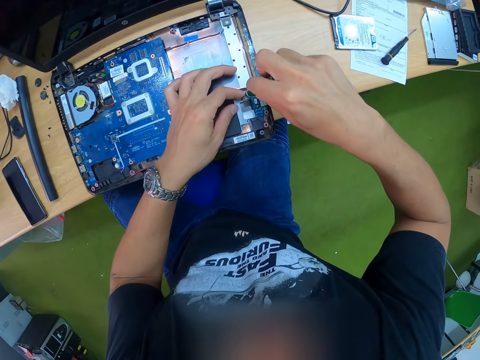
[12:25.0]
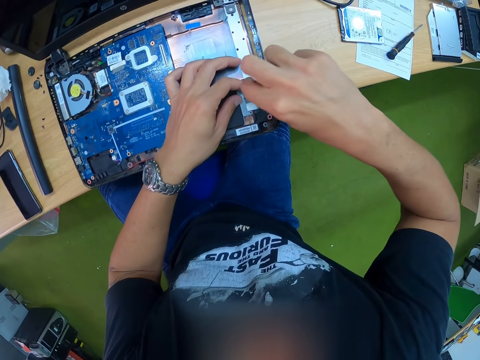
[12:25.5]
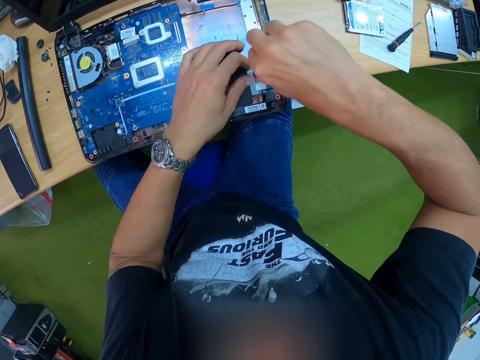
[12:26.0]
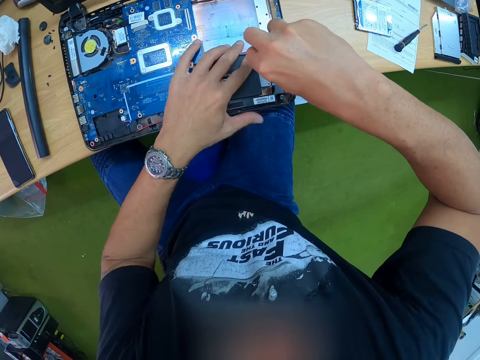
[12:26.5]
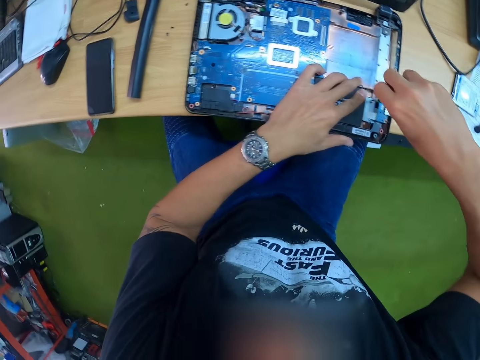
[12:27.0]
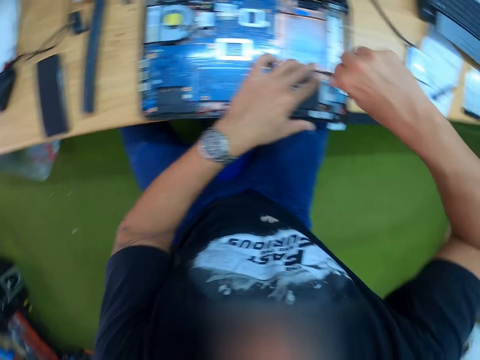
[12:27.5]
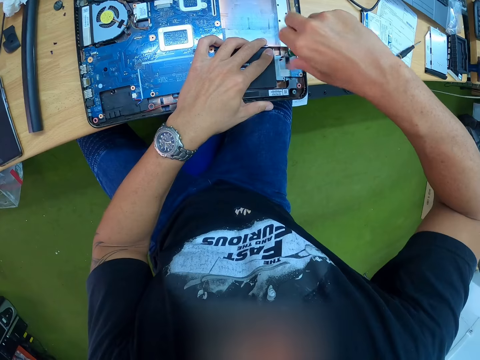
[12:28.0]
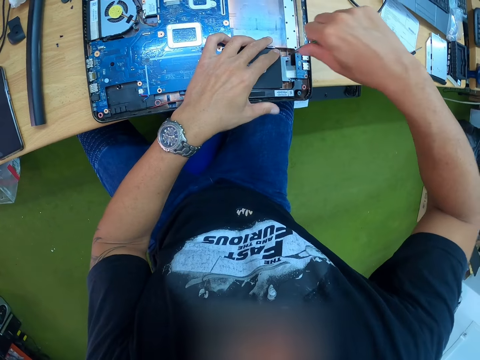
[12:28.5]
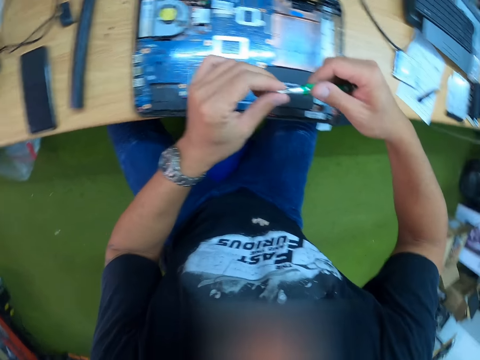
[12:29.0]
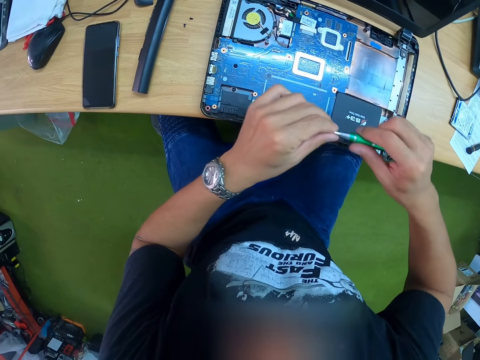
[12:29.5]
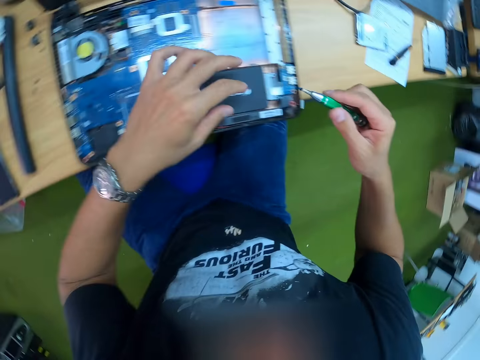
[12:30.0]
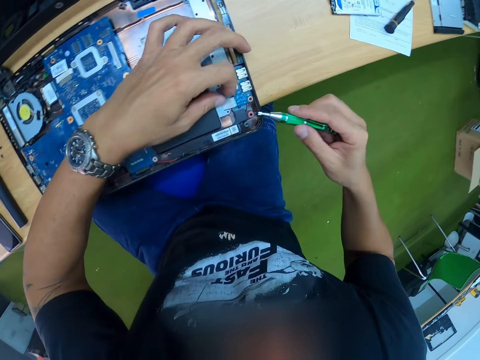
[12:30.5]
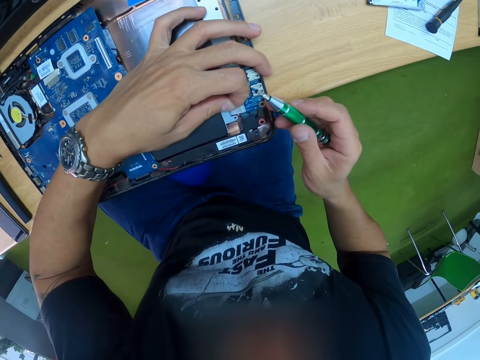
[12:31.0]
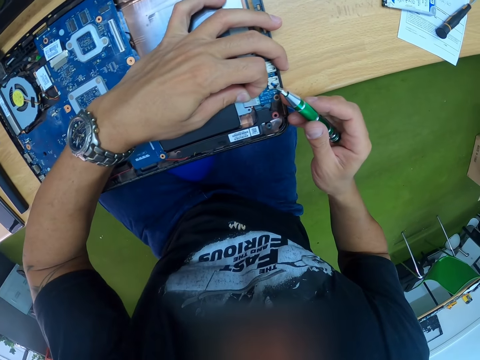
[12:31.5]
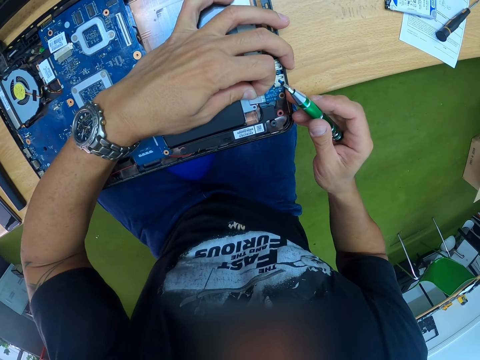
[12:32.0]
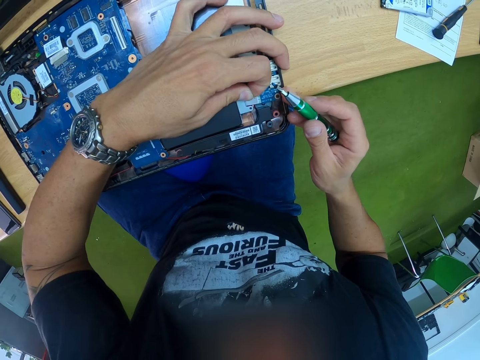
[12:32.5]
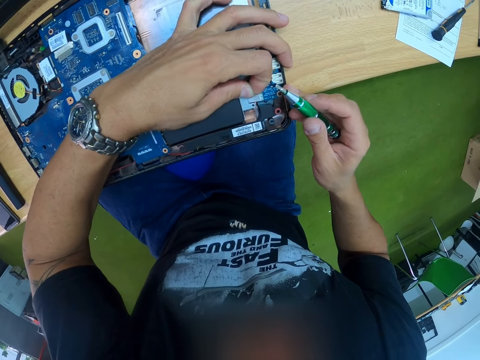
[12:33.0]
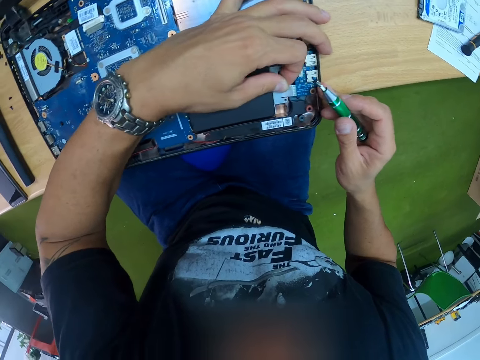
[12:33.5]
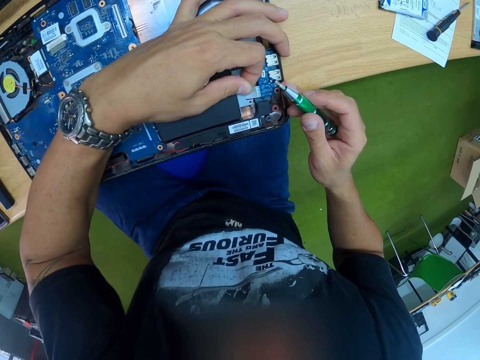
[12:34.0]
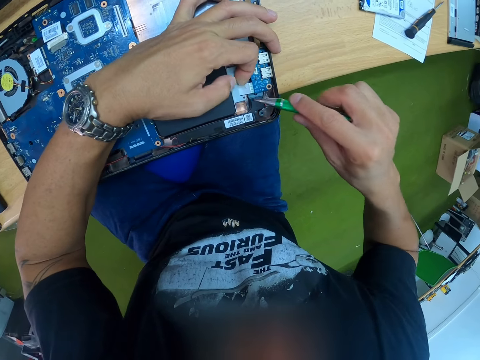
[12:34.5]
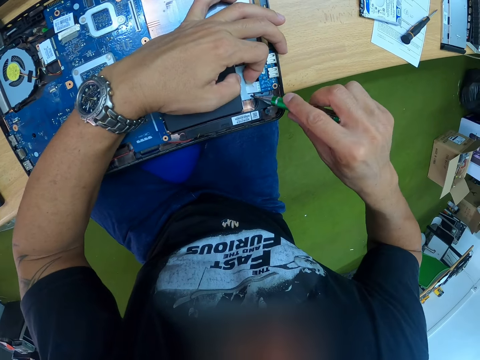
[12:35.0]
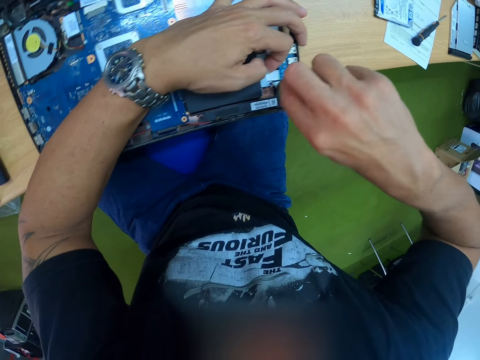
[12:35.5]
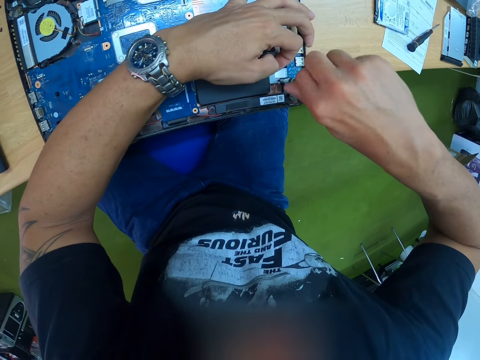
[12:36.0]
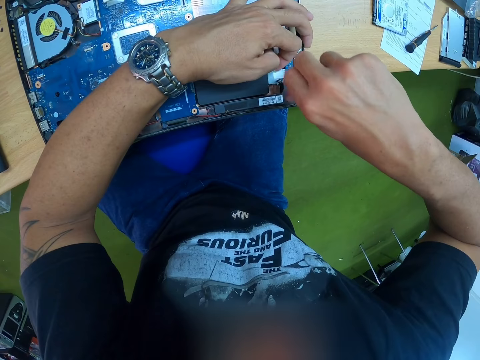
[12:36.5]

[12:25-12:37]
The camera wearer tightens the screw into the hard drive with the screwdriver in his right hand. He moves both hands. He examines the laptop. He tightens the screw with the screwdriver.

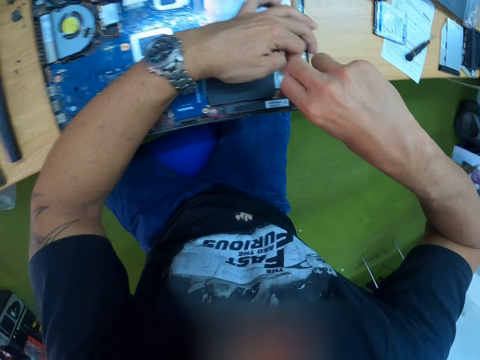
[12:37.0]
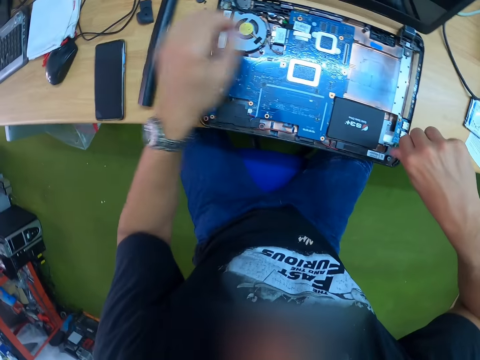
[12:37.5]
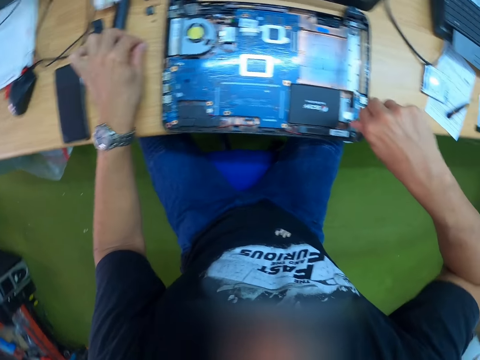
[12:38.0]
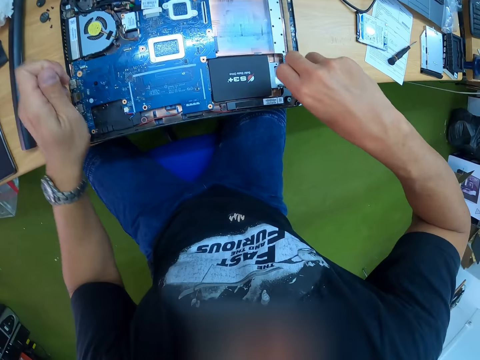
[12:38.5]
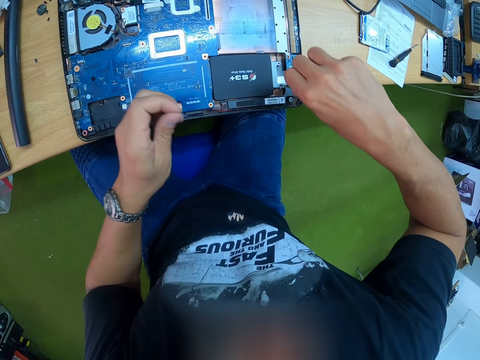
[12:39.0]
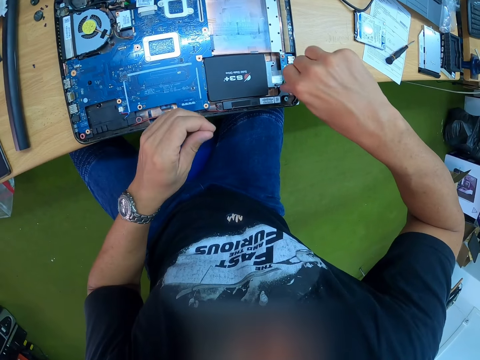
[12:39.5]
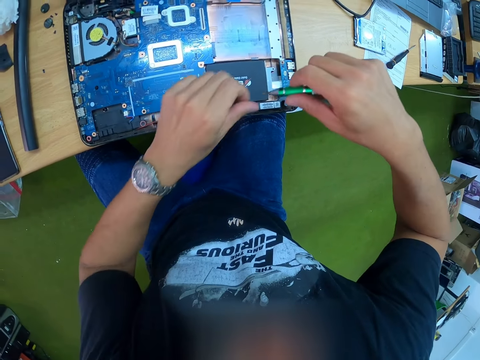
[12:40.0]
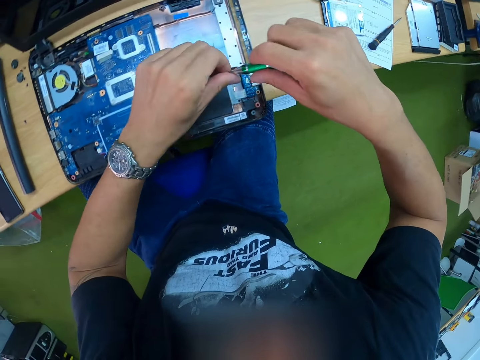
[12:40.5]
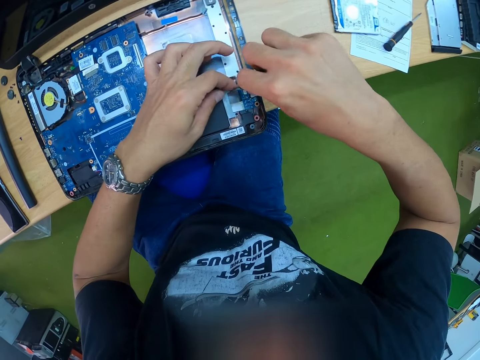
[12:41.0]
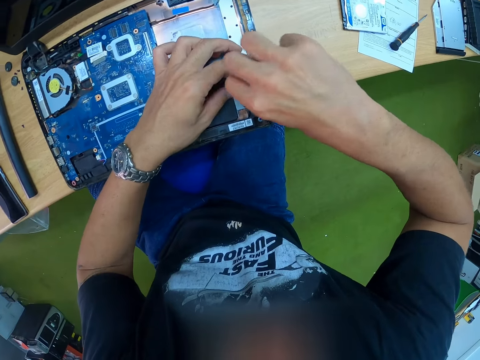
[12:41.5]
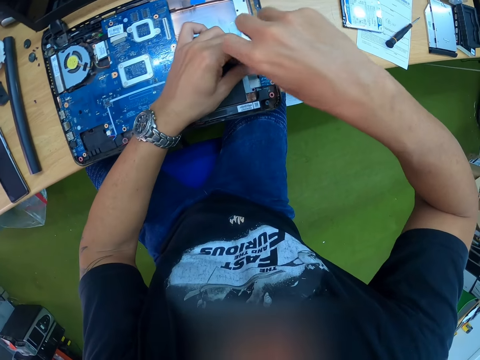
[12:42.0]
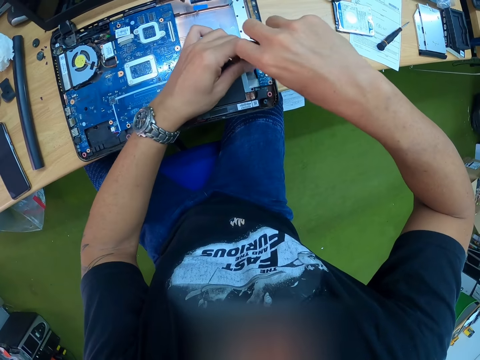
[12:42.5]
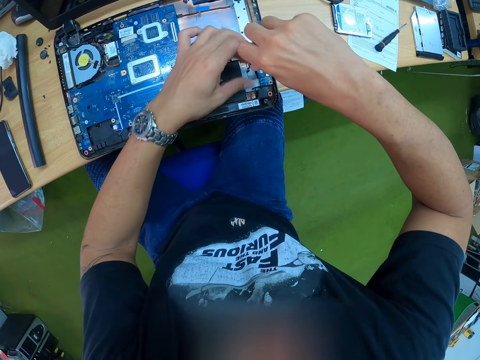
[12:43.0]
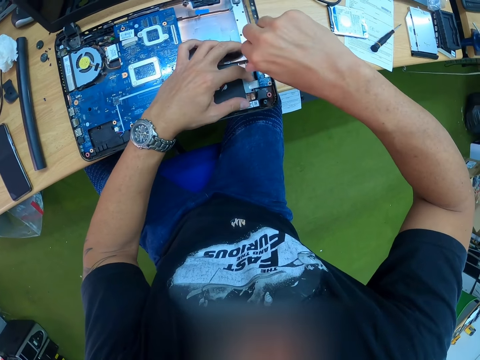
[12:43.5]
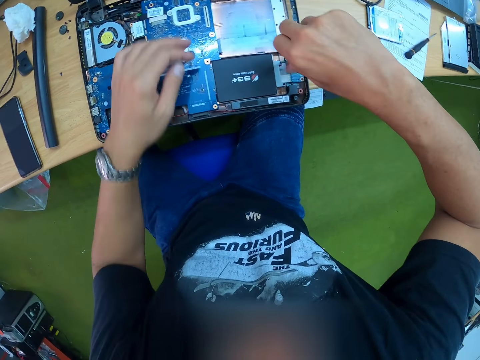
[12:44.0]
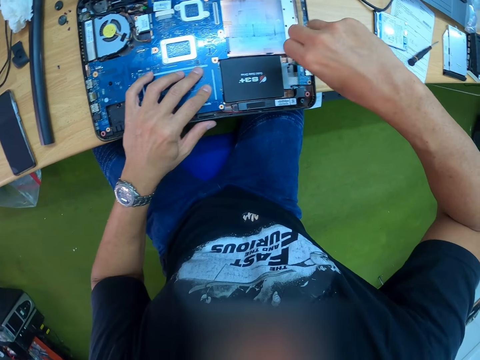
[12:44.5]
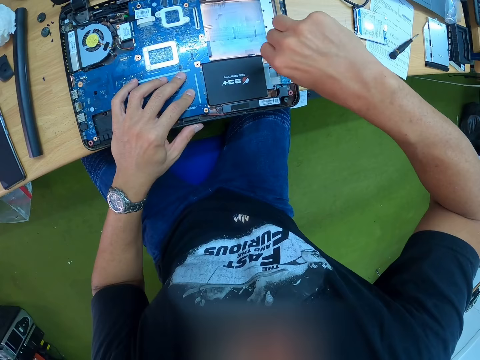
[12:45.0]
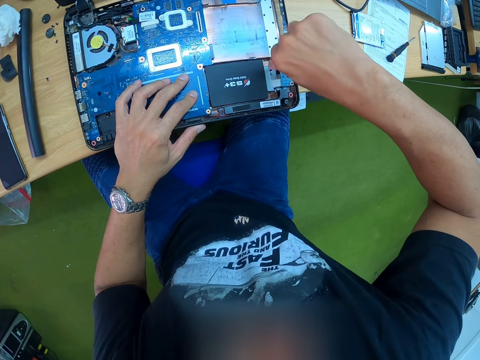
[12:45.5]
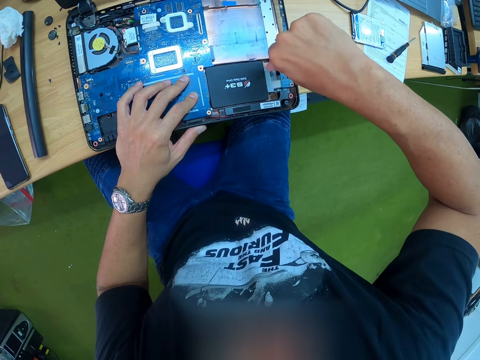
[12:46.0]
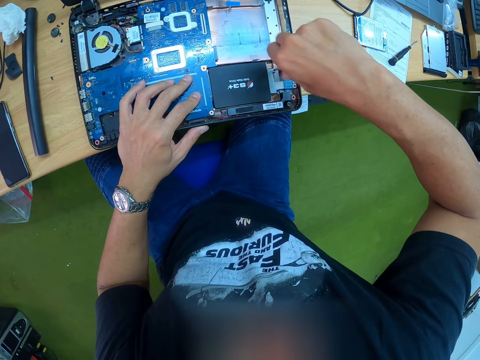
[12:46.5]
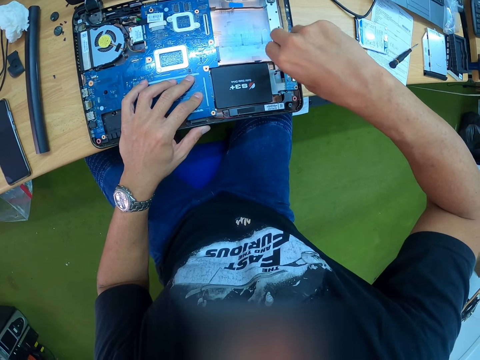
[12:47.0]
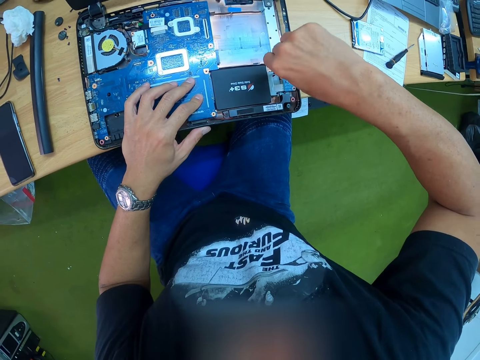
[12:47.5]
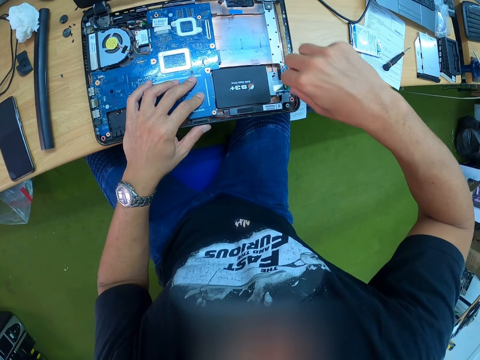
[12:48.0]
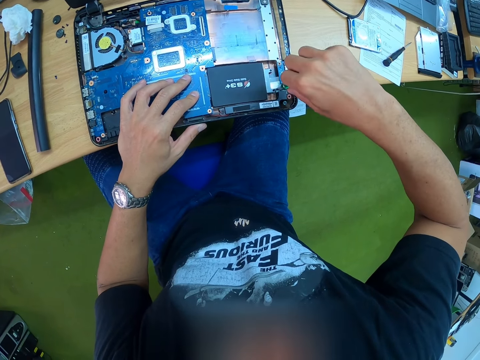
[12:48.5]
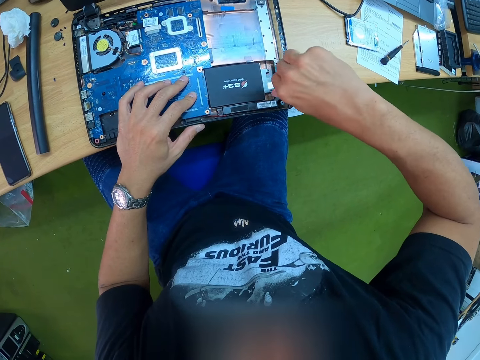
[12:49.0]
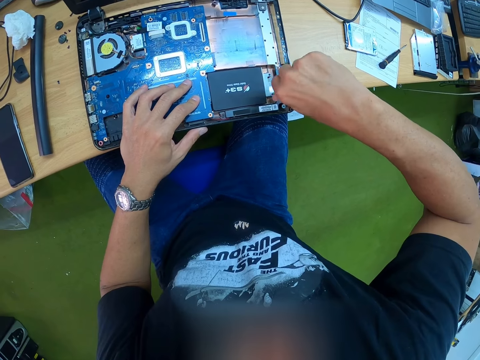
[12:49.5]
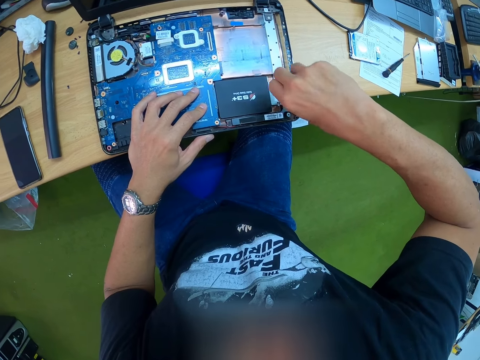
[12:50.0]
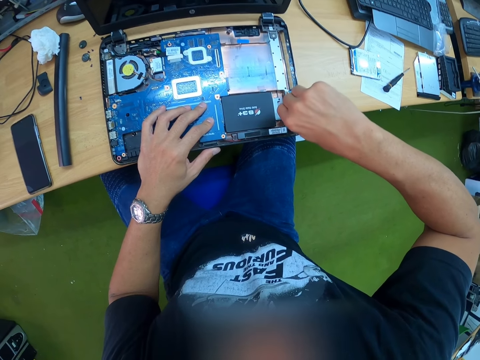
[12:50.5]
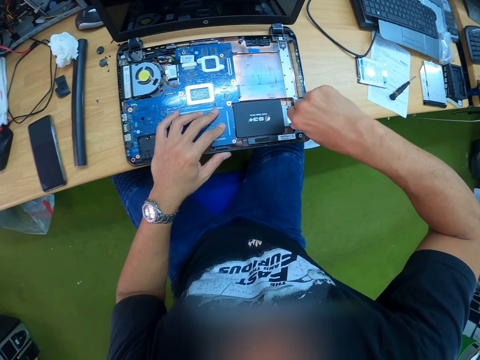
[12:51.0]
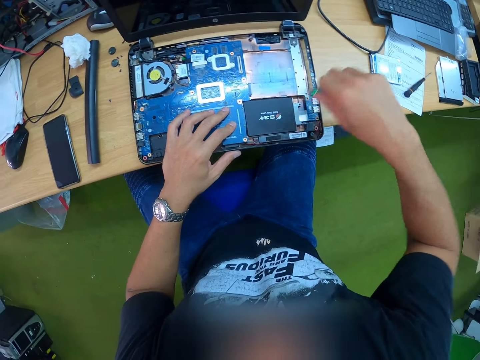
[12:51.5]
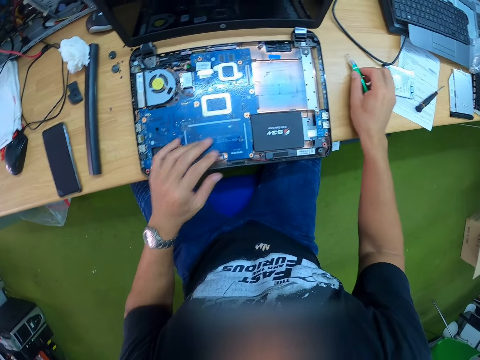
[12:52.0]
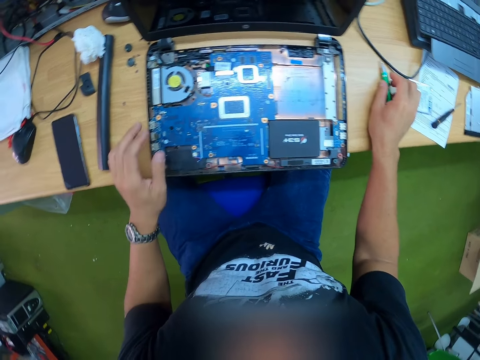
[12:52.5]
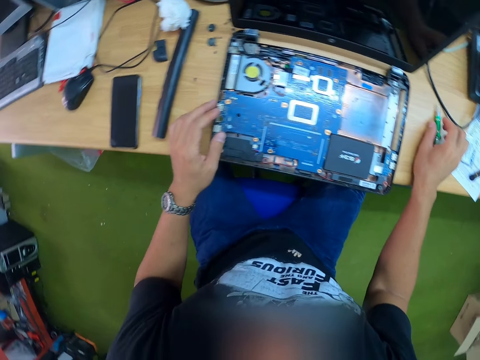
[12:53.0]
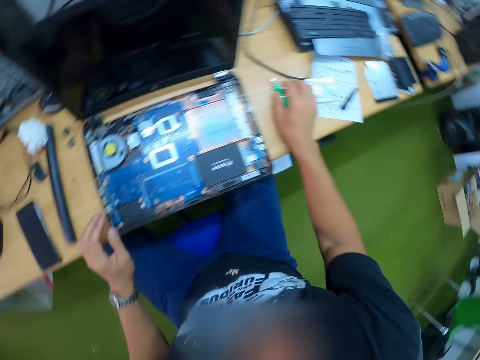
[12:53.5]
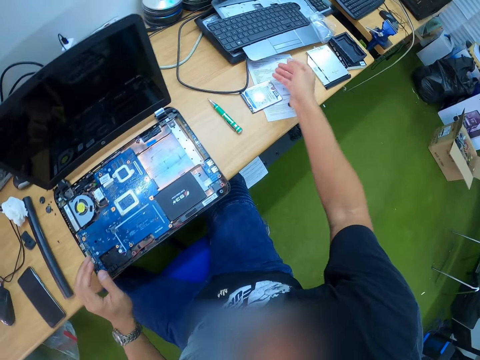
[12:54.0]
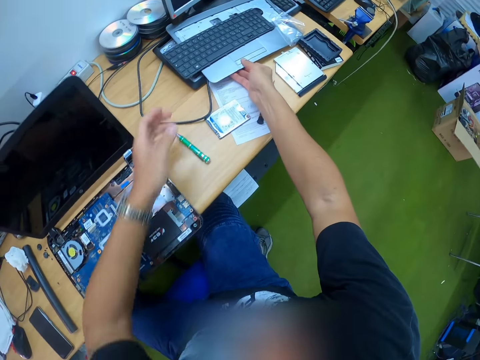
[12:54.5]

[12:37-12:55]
The camera wearer picks the screw from the workbench with his left hand. He inserts the screw into the tip of the screwdriver with his left hand. He moves both hands. He tightens the screw into the hard drive with the screwdriver in his right hand. He moves the left hand. He tightens the screw with the screwdriver. He moves the screwdriver. He tightens the screw with the screwdriver. He moves the screwdriver. He drops the screwdriver on the workbench with his right hand. He looks around the table. He moves both hands.
